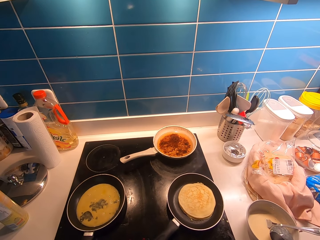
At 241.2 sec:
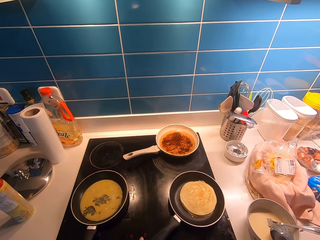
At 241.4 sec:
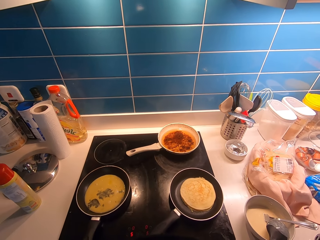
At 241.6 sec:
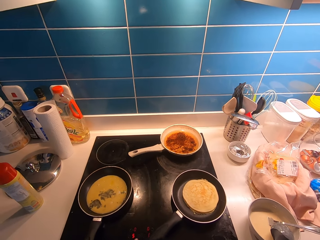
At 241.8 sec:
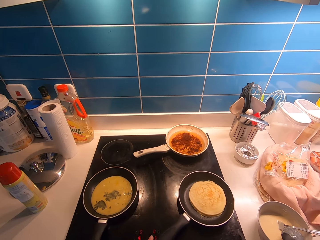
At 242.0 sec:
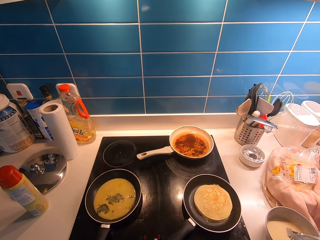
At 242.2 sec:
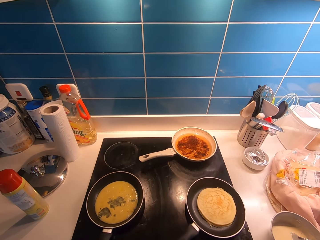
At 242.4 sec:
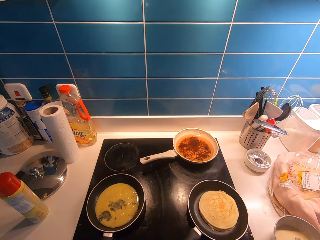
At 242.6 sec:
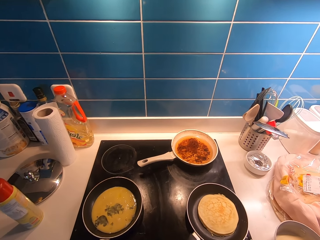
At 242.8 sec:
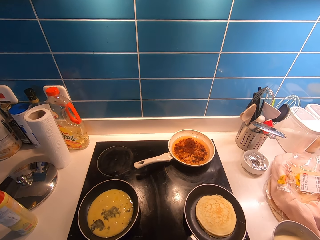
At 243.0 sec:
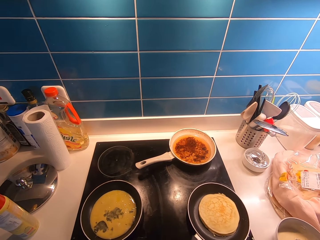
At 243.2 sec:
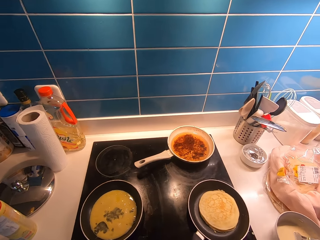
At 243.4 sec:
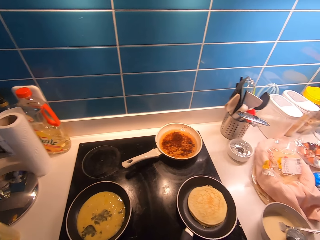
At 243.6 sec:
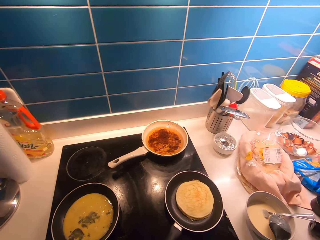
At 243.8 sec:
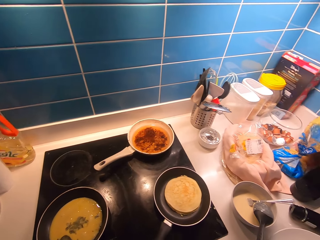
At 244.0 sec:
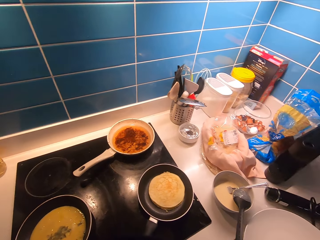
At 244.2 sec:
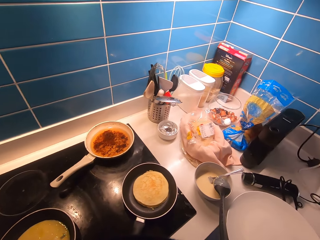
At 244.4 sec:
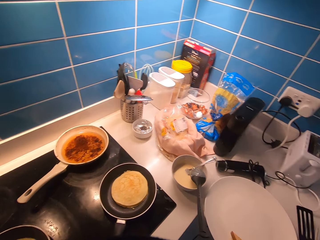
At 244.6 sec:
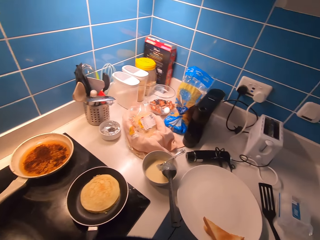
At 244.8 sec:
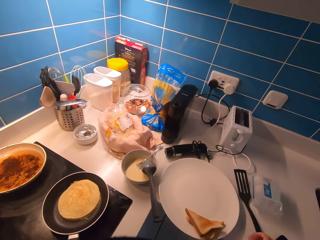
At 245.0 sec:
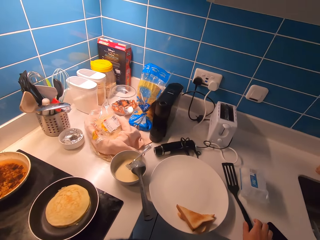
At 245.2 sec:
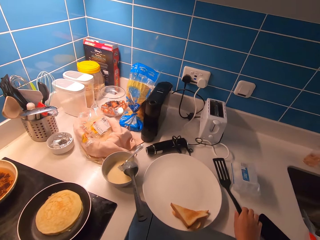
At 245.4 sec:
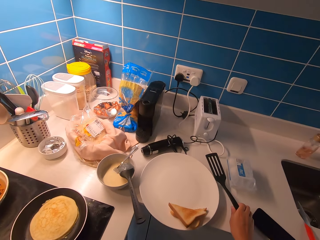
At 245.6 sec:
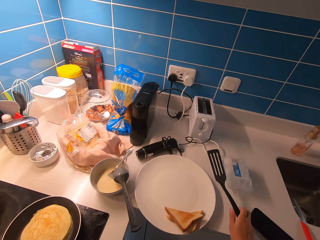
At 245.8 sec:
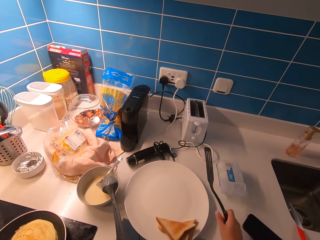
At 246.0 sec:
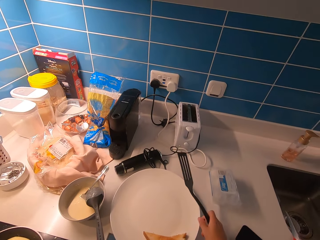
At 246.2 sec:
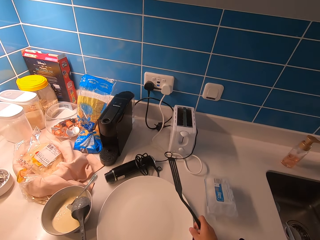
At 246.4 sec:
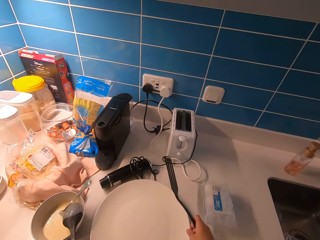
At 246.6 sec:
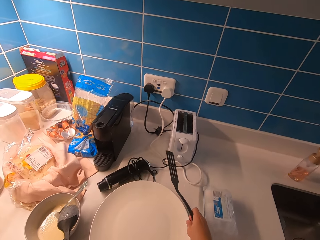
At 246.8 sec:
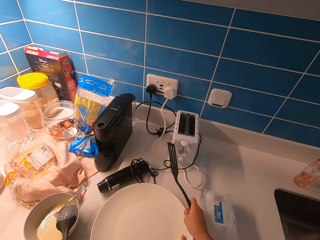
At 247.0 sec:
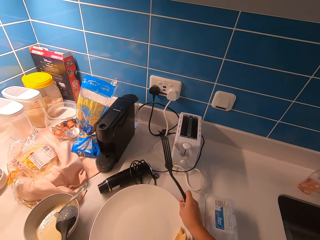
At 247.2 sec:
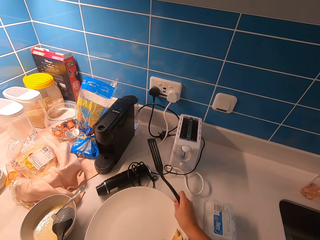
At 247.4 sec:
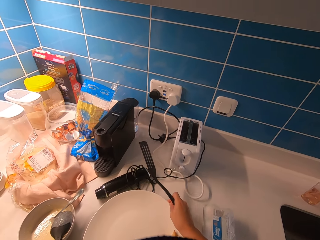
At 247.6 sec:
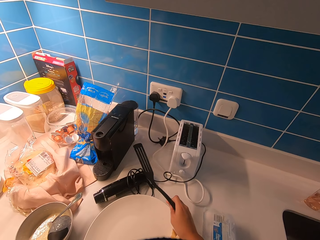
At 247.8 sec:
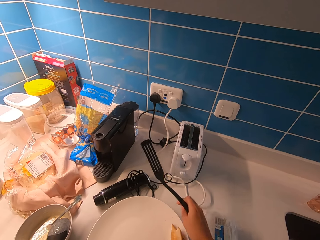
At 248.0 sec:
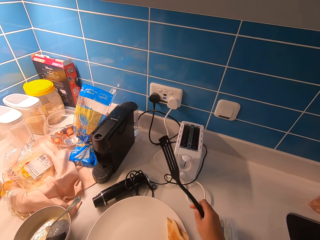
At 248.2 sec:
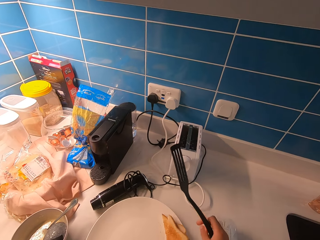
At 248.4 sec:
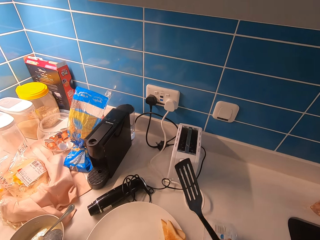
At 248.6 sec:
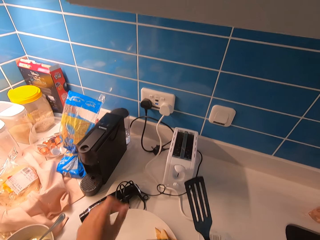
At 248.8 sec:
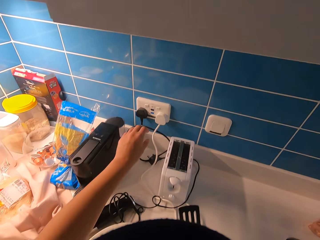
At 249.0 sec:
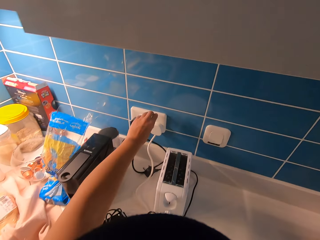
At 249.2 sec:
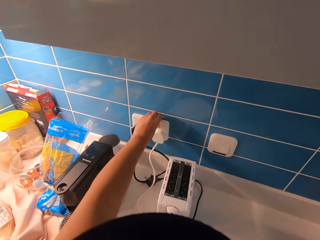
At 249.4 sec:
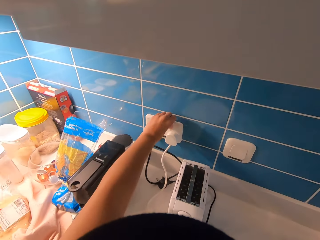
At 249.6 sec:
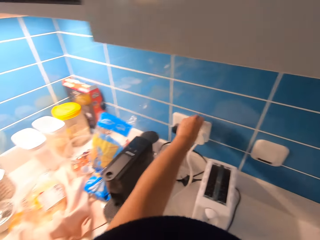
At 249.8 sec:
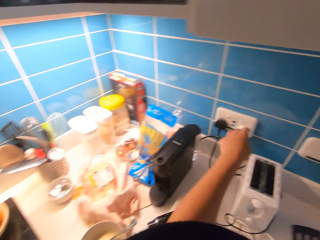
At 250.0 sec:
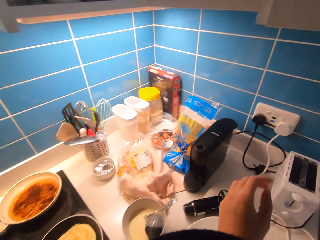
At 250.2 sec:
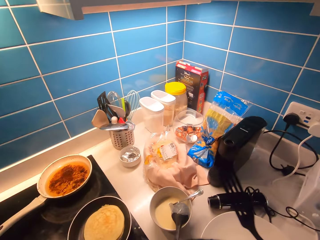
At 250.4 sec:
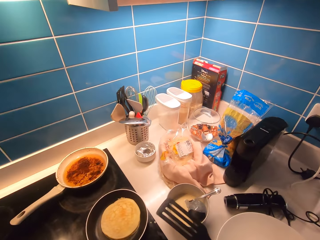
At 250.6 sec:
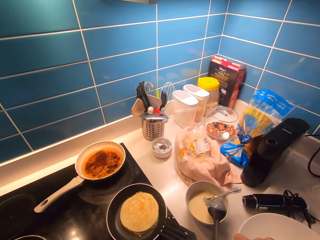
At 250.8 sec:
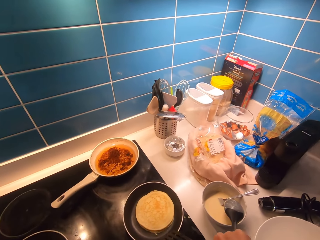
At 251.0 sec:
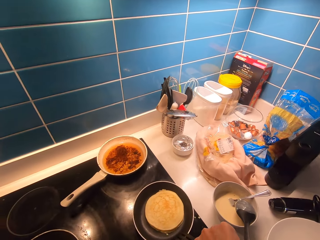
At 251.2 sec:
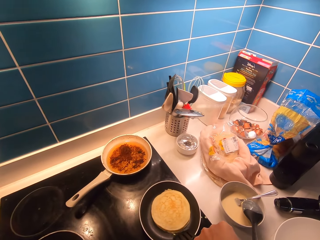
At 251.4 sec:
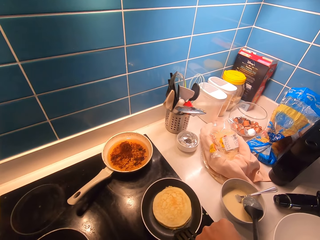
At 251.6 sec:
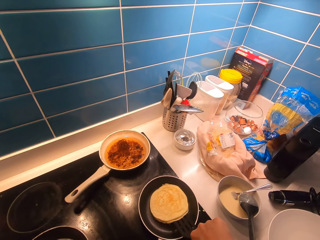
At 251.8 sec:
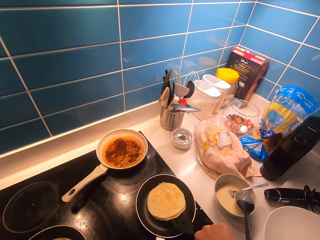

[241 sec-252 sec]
The camera wearer looks around. He picks up the turner spoon or spatula from the counter with his right hand. He adjusts the position of the plate on the counter with his right hand. He turns the switch of the socket off.

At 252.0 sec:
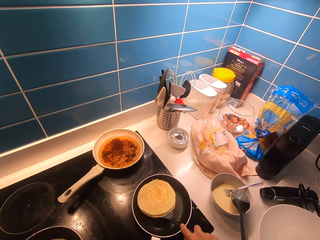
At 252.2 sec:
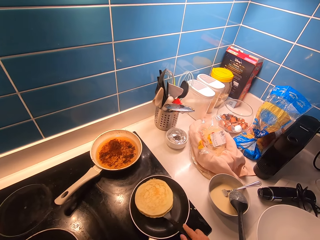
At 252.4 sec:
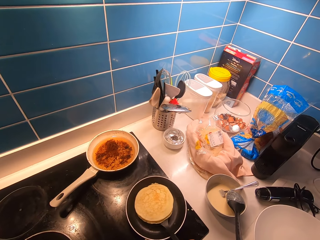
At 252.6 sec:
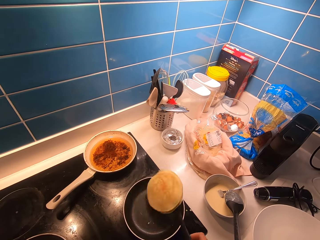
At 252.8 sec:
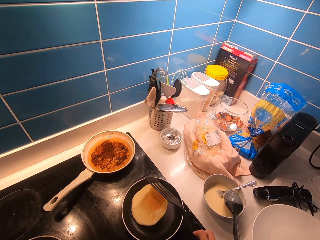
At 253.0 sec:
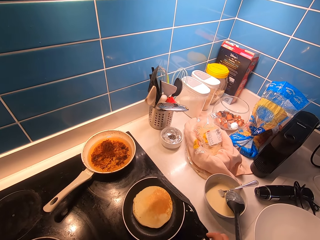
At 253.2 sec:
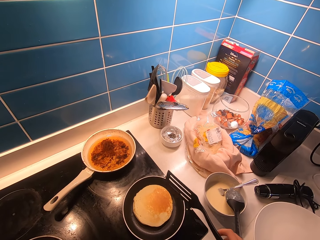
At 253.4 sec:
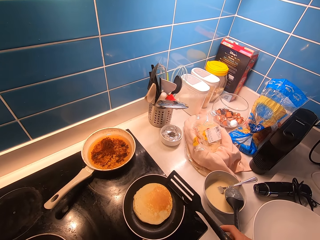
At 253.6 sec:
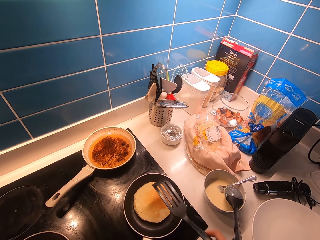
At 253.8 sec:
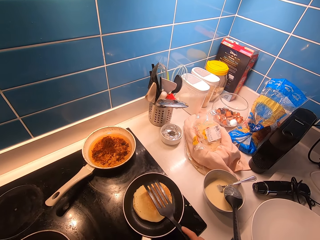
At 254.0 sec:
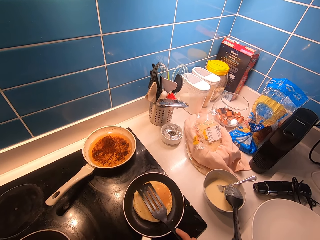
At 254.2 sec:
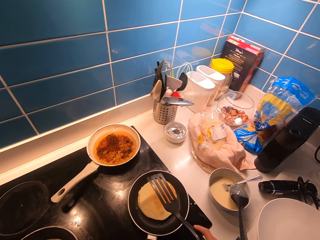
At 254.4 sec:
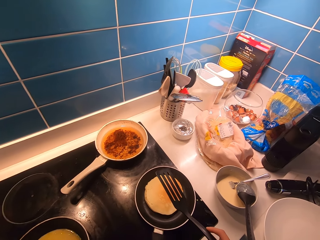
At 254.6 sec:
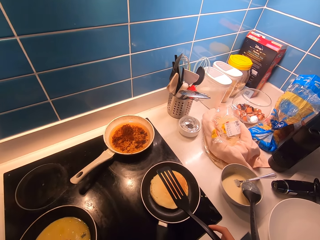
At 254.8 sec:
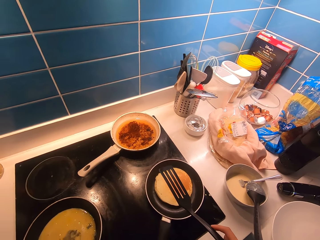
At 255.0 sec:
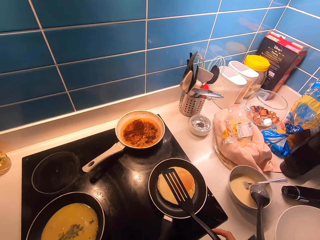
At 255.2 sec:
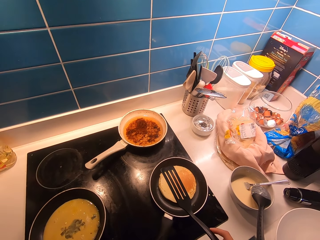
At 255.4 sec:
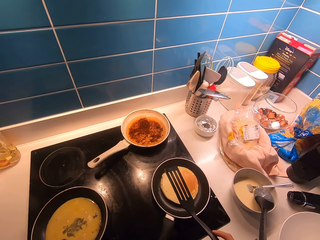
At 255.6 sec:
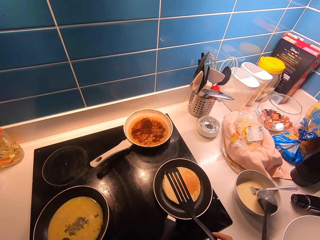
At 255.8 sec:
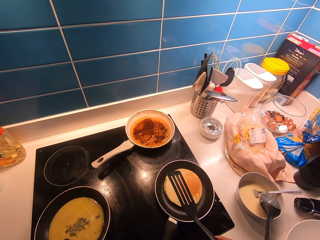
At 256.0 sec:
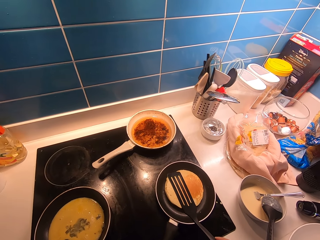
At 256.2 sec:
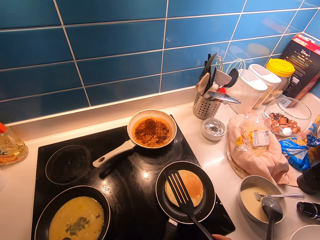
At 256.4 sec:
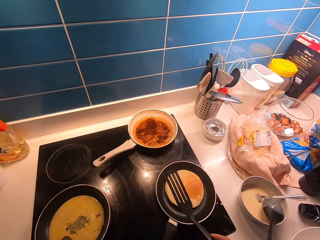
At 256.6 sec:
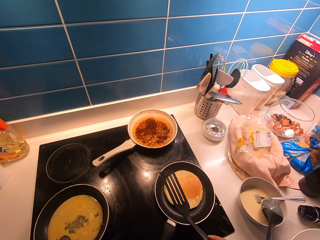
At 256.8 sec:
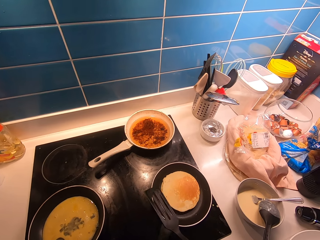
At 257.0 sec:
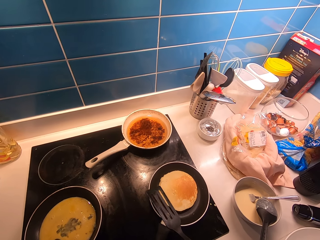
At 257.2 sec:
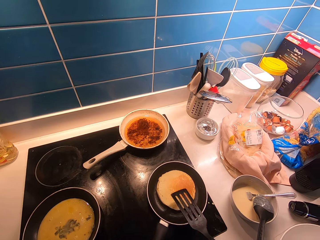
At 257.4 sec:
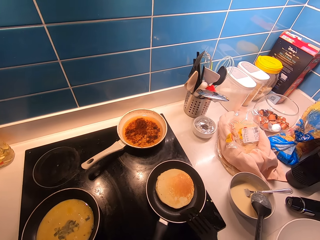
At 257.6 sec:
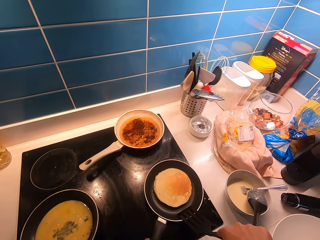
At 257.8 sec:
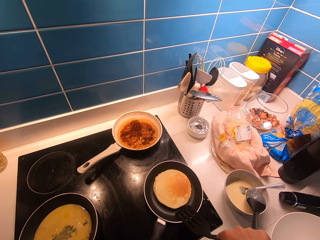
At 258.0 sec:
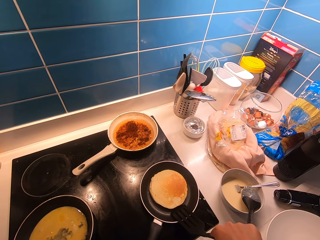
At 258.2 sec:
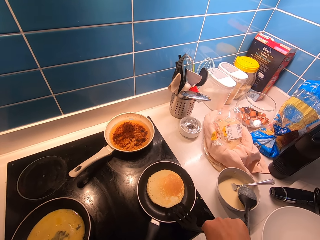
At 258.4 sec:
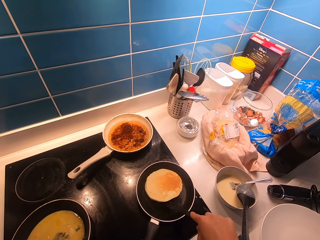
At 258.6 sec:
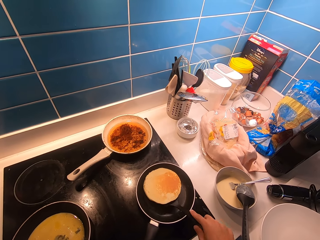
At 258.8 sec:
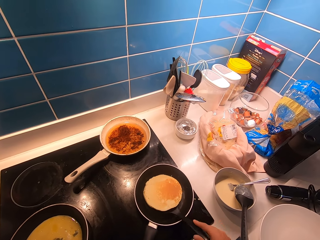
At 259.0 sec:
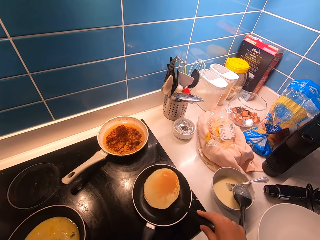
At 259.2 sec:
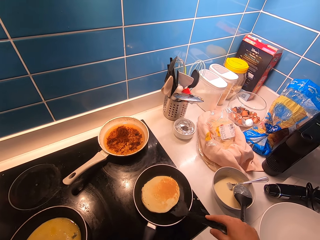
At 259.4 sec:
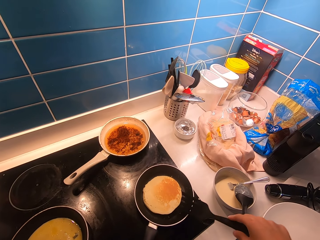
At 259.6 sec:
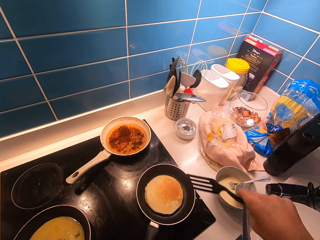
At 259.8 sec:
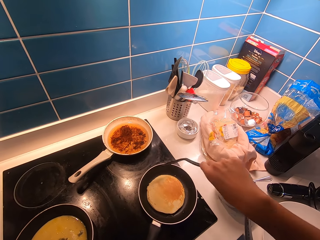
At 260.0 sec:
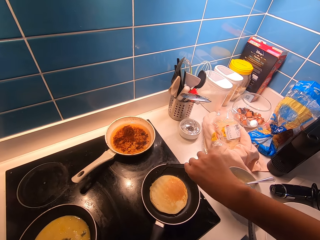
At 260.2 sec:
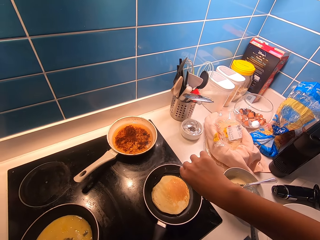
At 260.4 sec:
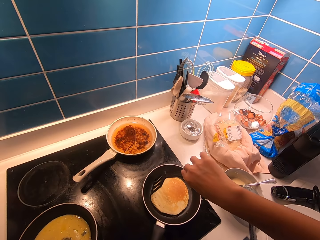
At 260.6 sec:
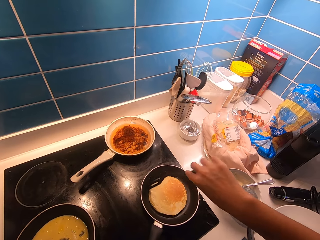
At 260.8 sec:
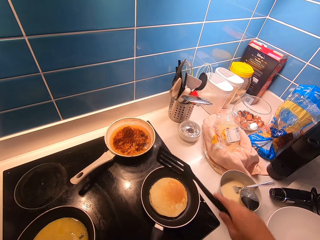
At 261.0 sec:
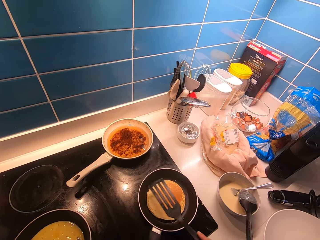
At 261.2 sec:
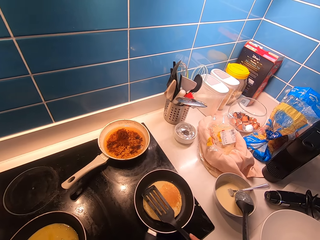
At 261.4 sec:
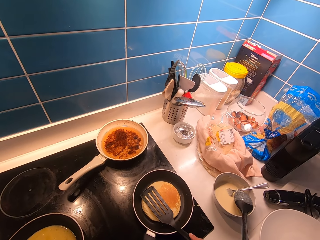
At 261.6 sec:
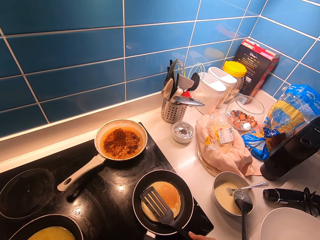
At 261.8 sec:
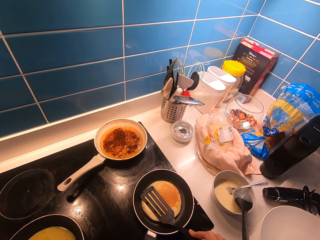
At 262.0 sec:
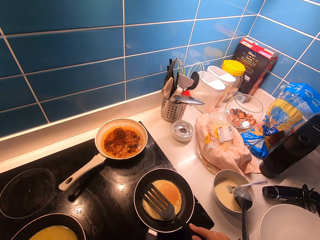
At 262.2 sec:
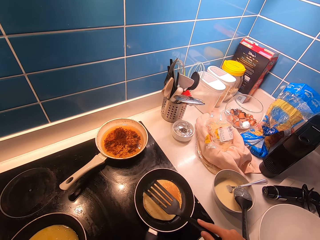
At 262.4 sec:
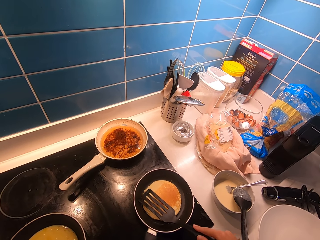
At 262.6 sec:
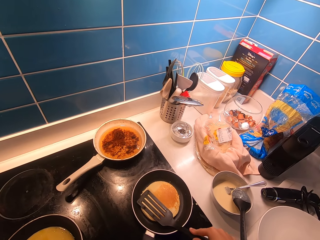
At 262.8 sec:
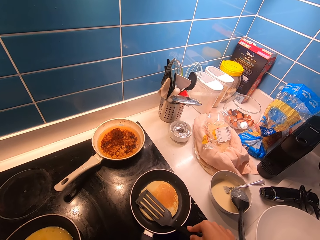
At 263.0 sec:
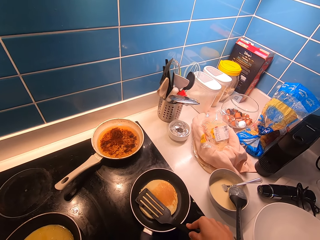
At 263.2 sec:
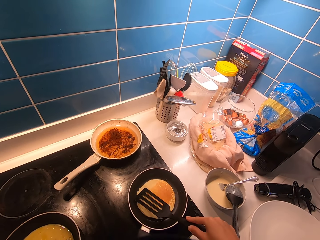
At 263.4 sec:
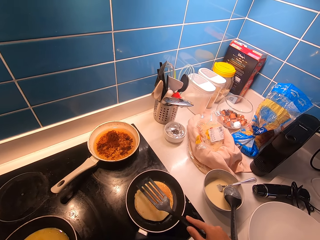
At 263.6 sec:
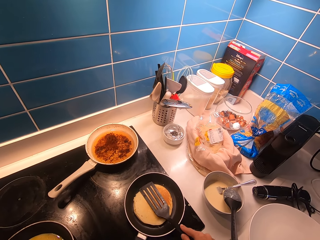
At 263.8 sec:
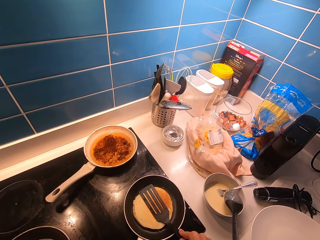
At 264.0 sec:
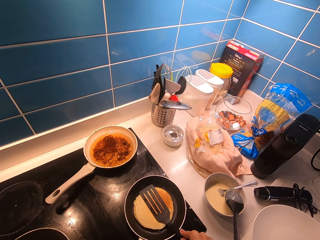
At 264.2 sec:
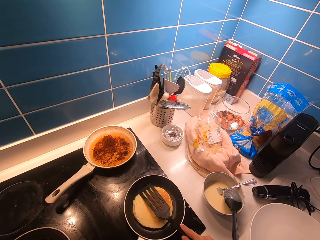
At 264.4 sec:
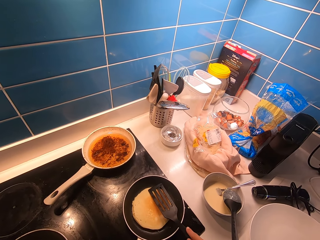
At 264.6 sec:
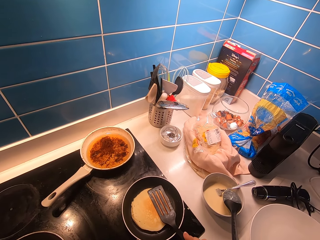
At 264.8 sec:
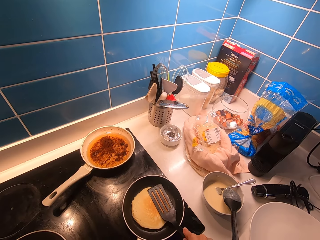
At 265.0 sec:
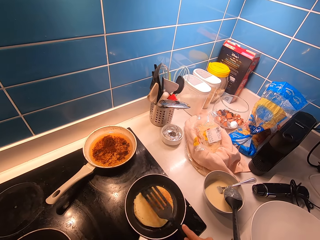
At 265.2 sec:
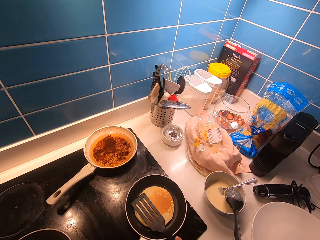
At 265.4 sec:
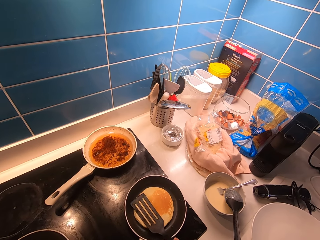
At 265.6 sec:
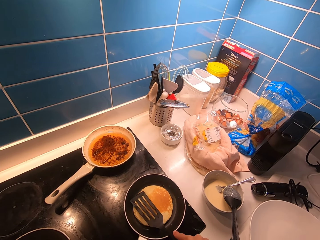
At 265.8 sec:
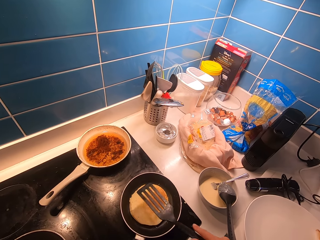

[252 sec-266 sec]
The camera wearer flips the pancake in the pan with the turner spoon. They look around. They press the pancake on the pan with the turner spoon.
